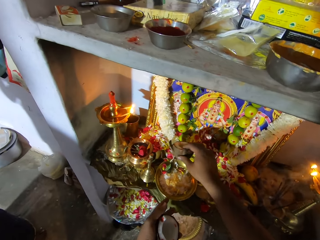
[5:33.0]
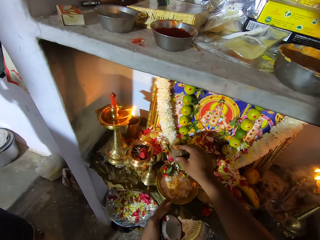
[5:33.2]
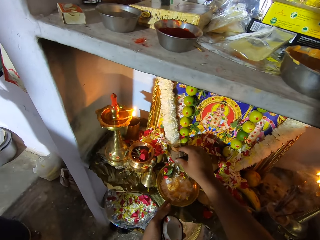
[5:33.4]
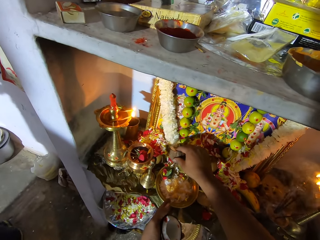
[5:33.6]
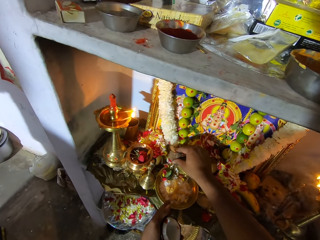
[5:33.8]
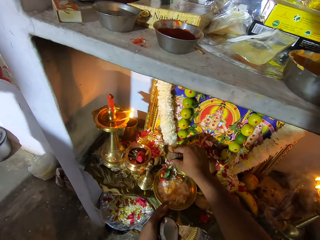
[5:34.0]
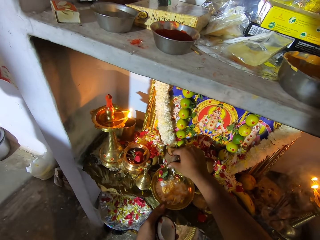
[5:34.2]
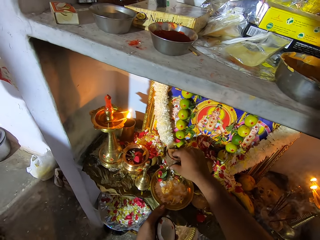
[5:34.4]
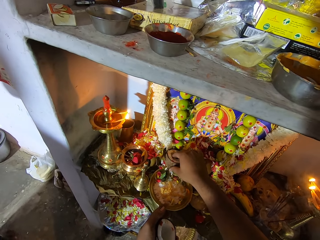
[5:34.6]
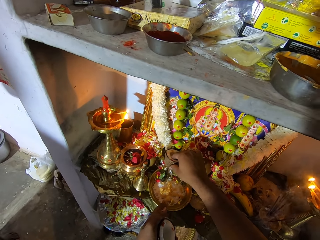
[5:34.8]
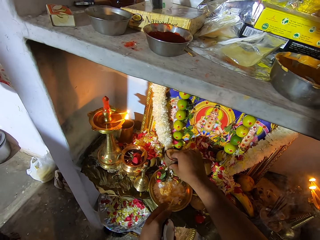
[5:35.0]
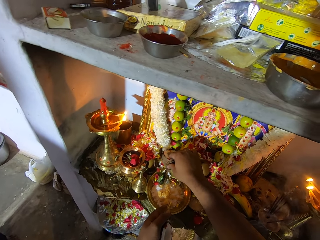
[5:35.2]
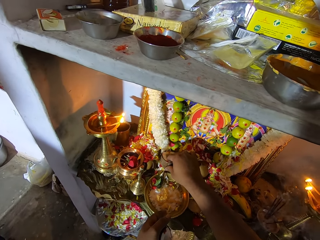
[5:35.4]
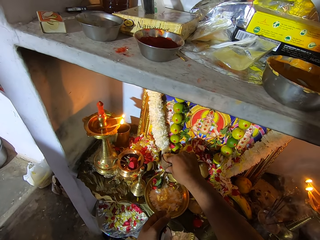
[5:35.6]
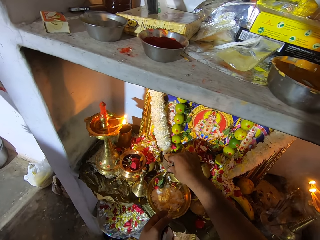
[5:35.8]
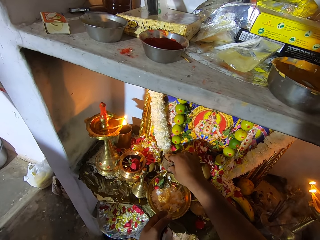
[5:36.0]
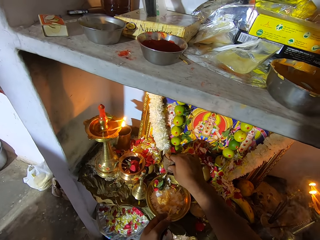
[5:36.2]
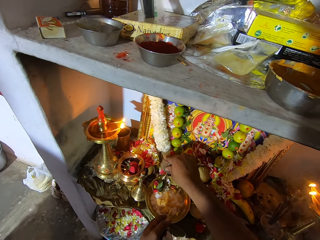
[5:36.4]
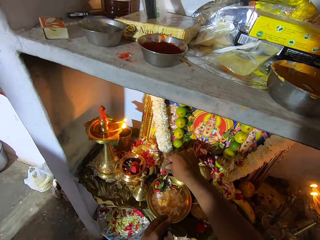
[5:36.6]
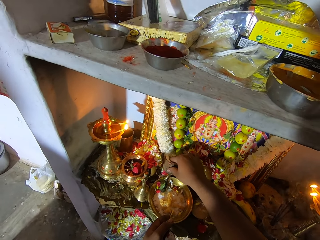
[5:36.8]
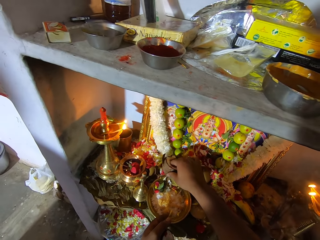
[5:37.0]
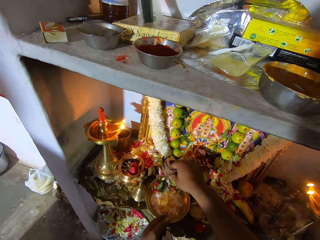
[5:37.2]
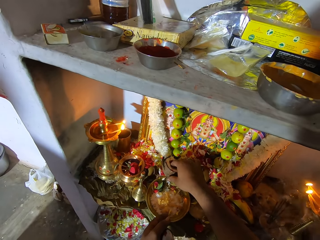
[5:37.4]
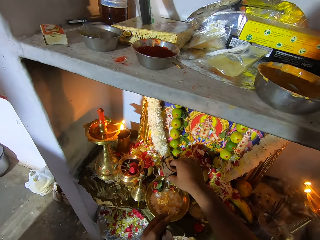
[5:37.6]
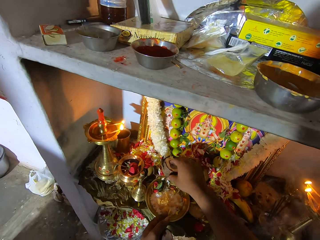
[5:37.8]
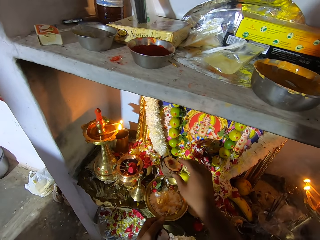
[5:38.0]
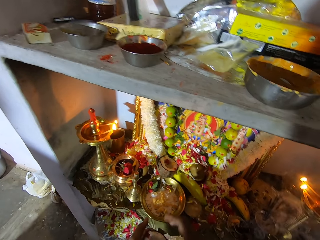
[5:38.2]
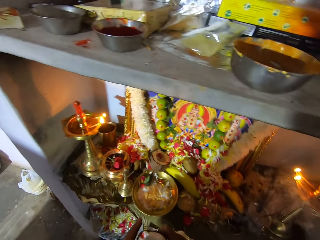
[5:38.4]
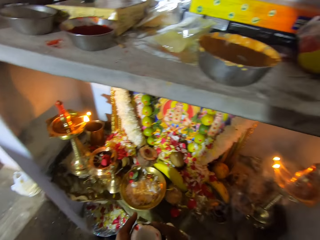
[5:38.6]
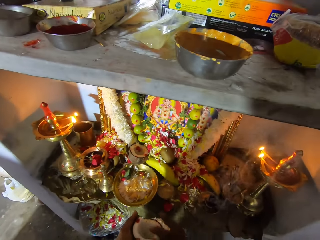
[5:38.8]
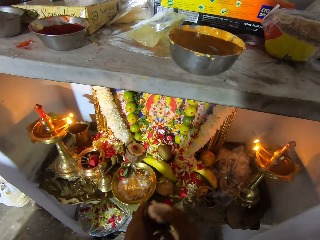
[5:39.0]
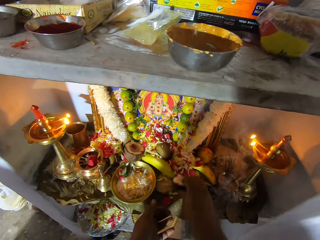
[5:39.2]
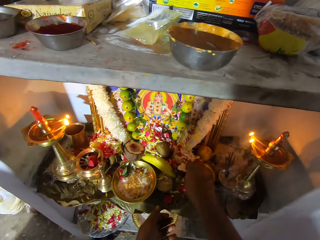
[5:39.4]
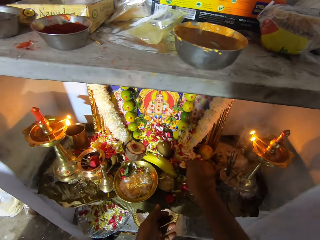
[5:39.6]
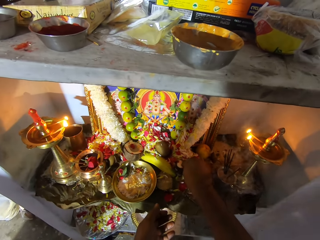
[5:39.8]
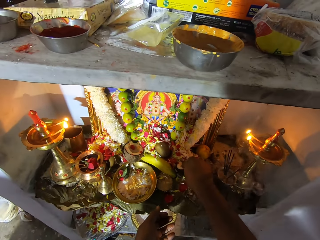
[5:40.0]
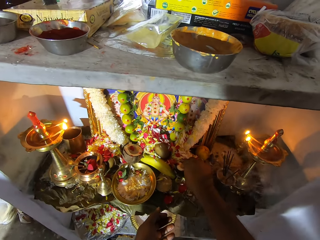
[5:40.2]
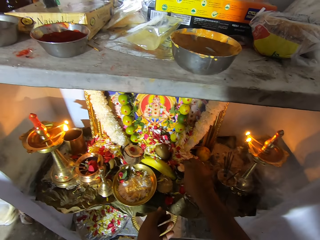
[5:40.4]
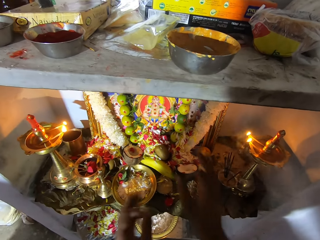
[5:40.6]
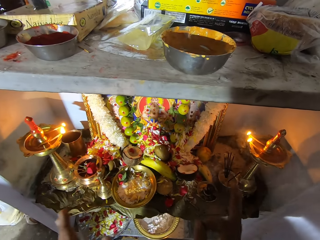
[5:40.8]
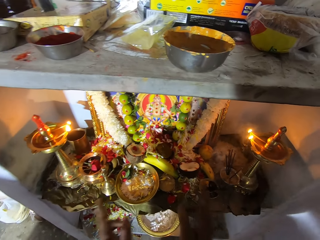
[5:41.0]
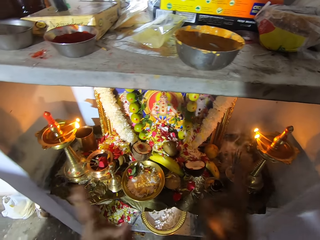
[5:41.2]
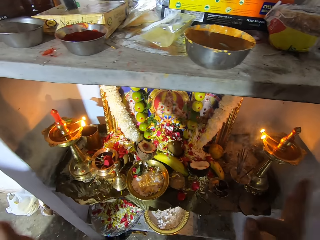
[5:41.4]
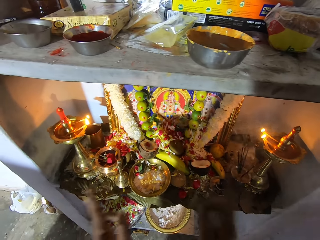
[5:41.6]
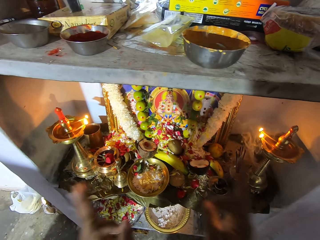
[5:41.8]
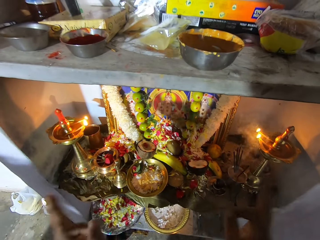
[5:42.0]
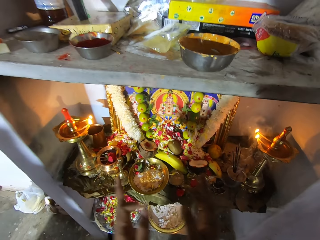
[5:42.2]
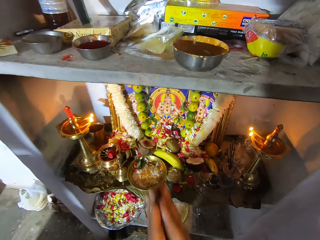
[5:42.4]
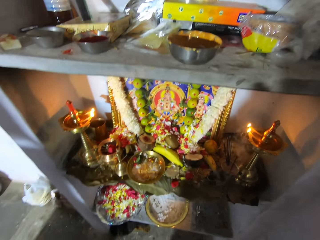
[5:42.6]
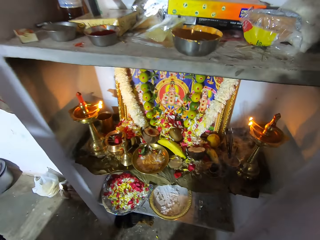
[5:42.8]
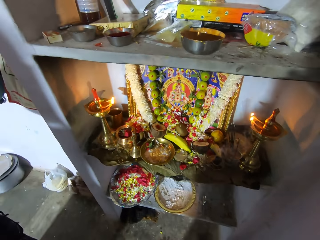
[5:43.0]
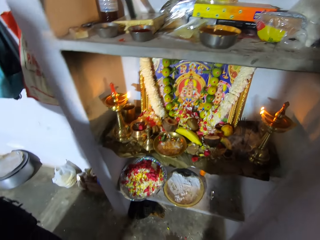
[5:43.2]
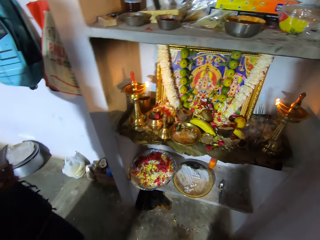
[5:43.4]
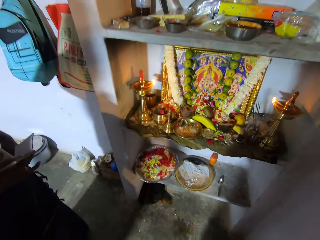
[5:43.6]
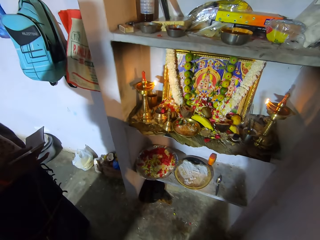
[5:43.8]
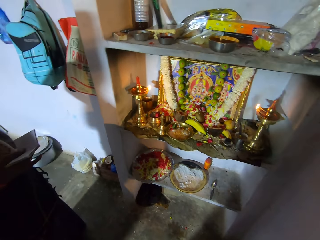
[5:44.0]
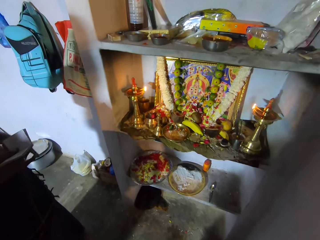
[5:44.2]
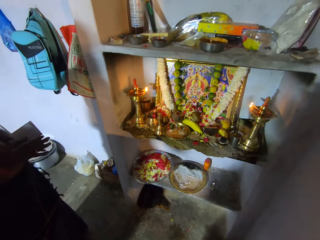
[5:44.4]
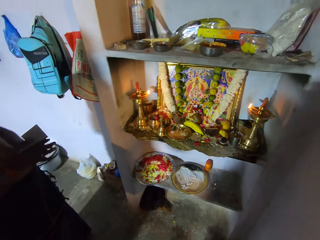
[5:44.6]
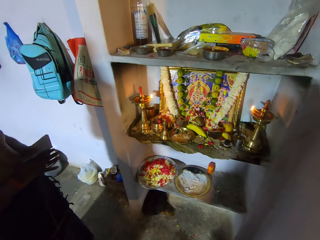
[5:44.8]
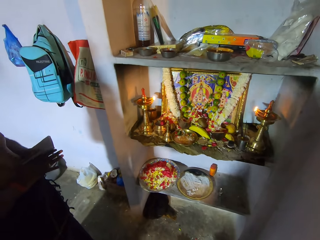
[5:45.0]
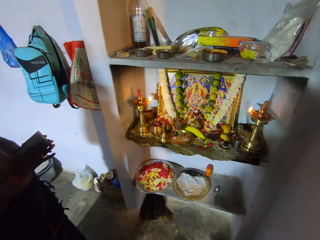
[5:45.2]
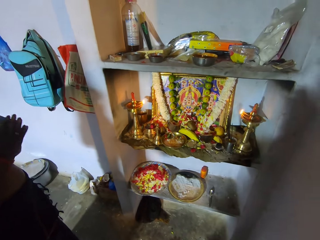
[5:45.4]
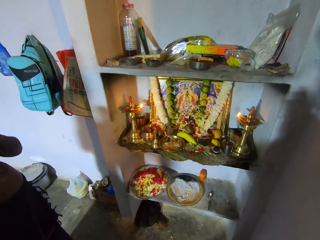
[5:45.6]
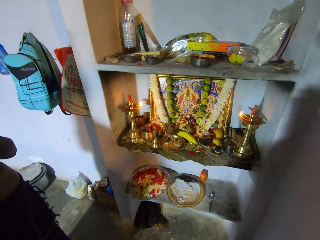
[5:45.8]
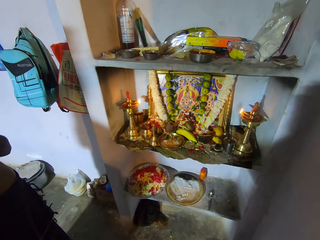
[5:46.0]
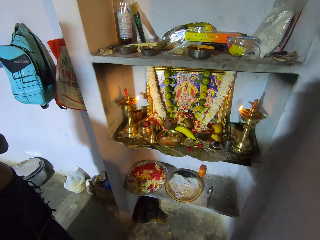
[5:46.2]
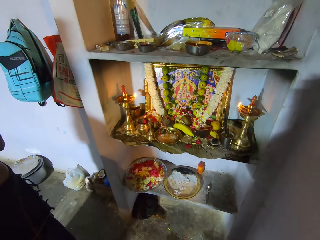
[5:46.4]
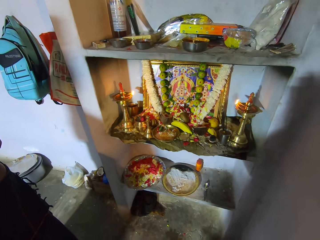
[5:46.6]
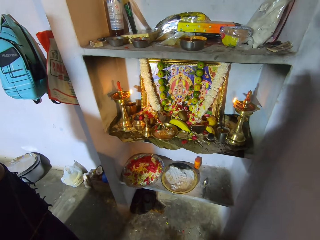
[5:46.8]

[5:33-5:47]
The camera wearer puts the pieces of coconuts at the altar. They do the hand gestures. They move back.

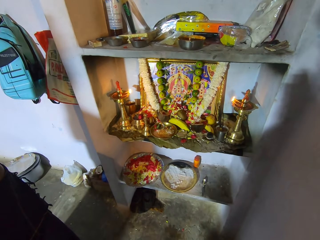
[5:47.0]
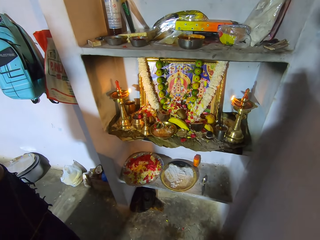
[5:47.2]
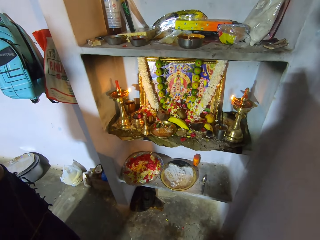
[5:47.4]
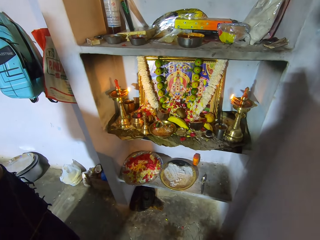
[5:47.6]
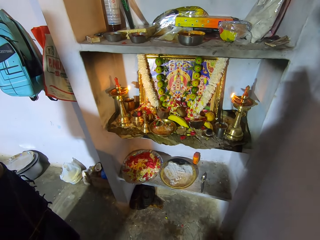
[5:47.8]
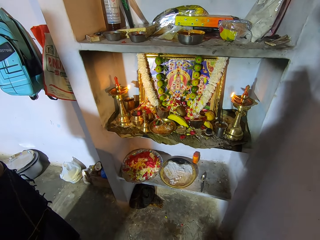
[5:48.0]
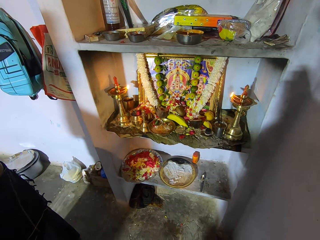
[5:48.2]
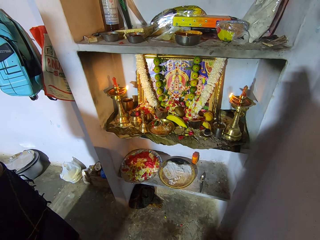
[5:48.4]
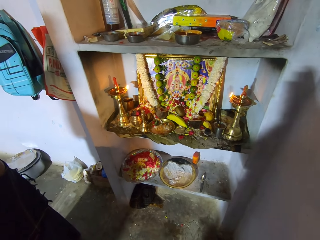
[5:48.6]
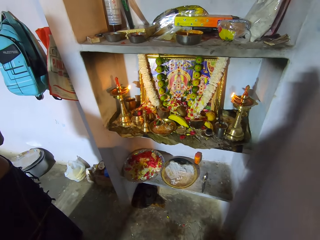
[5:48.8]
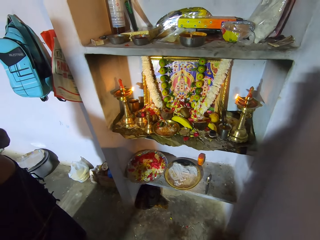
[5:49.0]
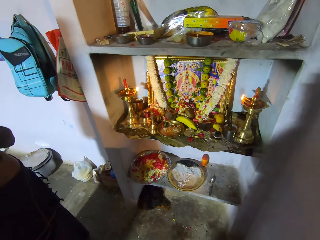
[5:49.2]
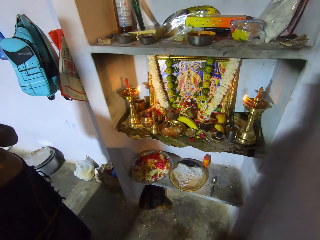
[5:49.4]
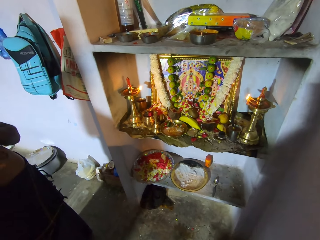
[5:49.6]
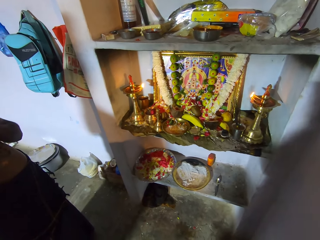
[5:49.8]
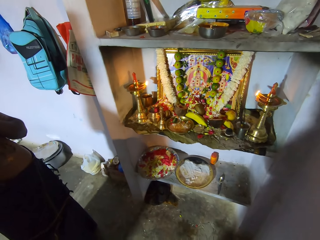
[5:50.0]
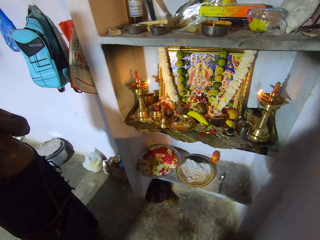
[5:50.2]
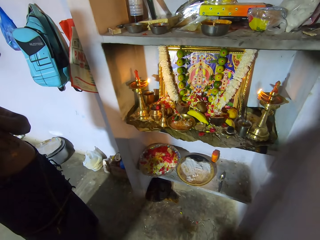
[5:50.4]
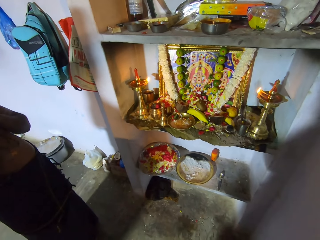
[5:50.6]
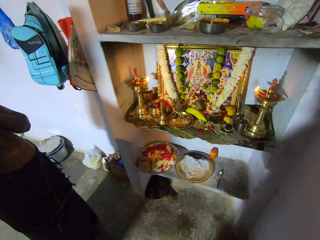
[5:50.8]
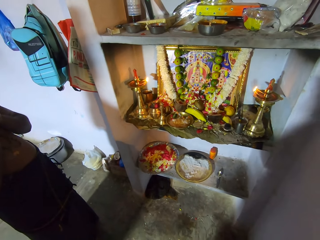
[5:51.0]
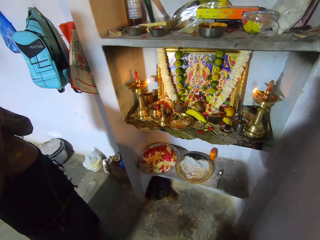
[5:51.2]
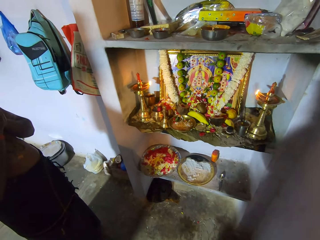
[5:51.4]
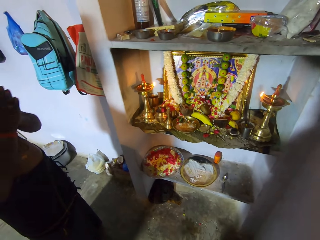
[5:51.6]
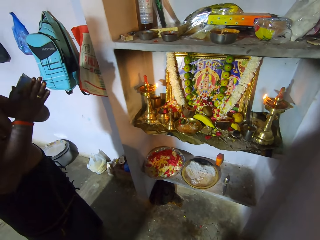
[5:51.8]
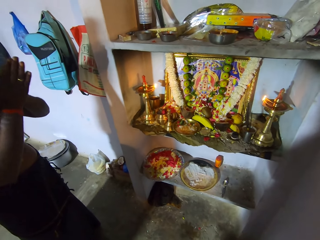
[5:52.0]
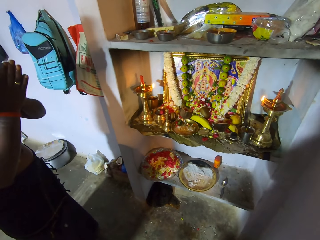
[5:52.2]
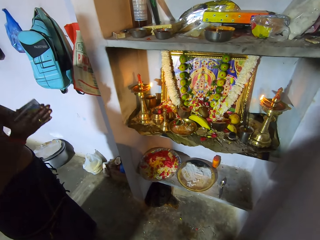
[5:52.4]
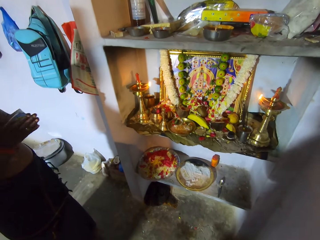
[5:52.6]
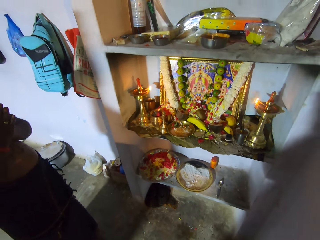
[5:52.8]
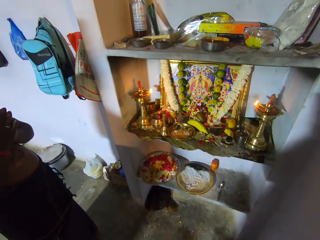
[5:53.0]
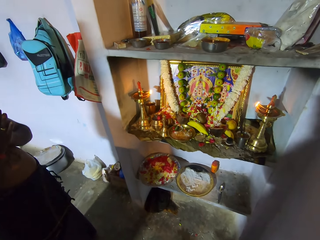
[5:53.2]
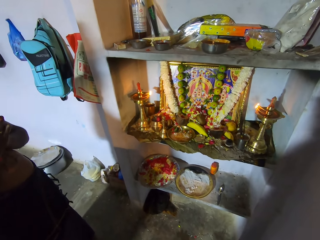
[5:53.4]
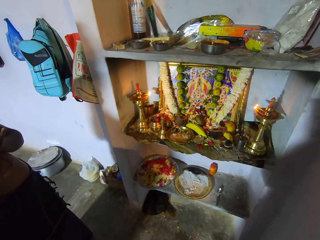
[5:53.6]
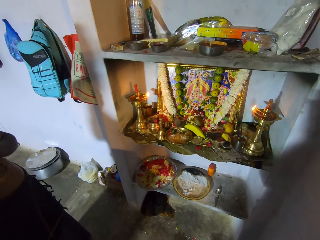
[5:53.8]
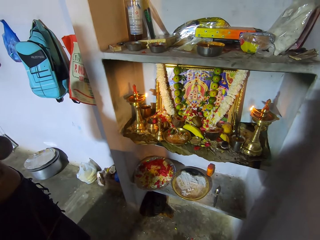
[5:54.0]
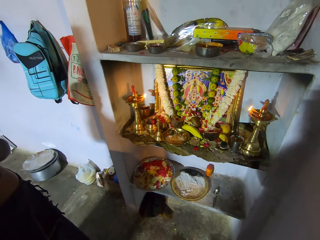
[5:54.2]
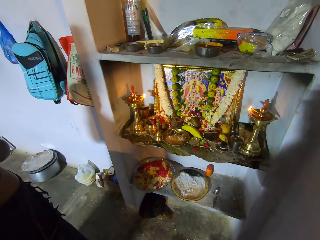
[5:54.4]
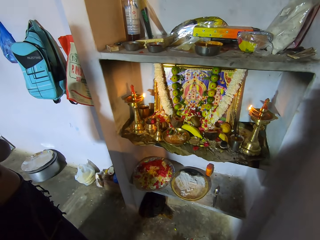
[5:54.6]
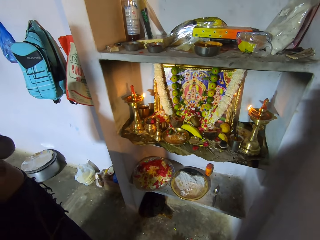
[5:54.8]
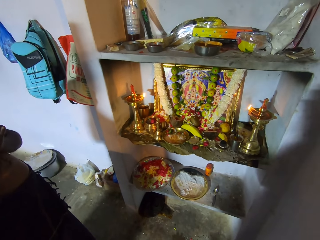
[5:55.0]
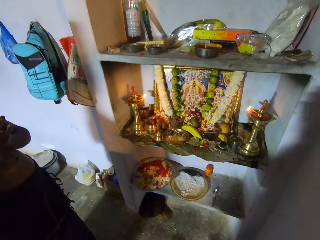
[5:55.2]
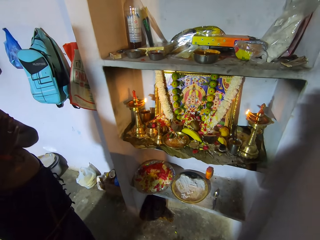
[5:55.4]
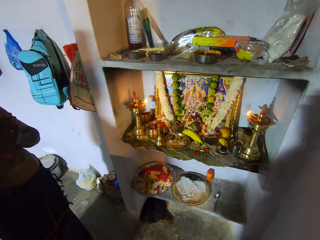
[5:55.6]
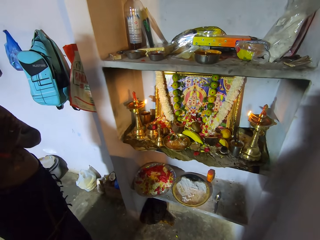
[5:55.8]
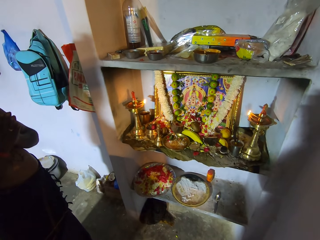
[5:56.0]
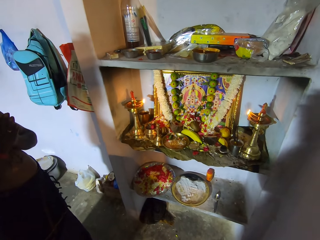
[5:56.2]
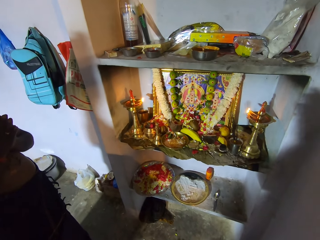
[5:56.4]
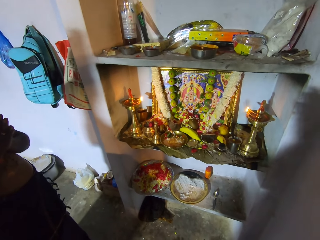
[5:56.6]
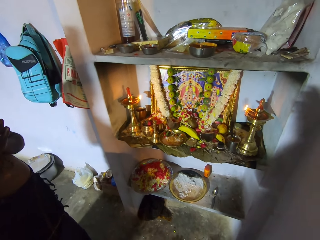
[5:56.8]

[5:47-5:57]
A person does the hand gestures.
